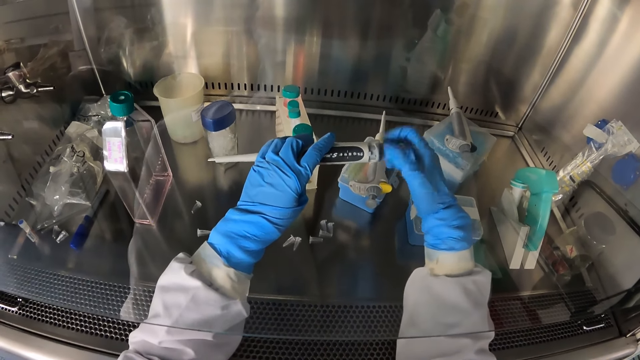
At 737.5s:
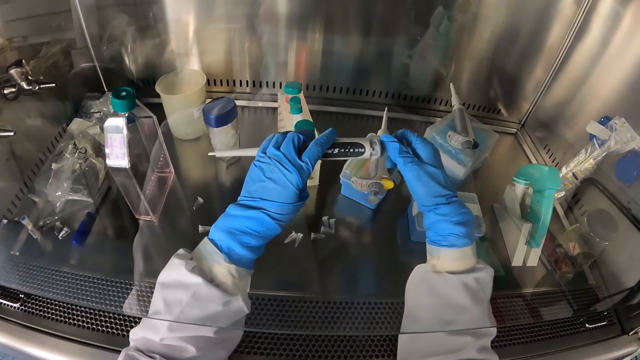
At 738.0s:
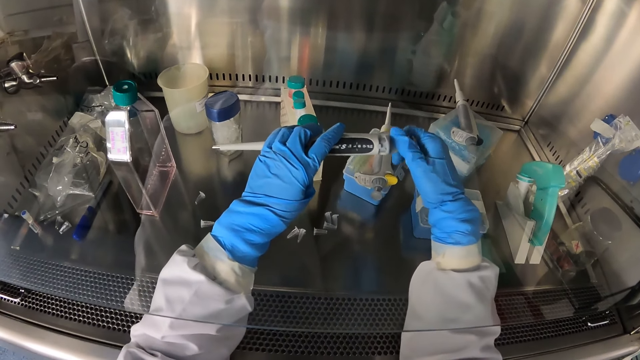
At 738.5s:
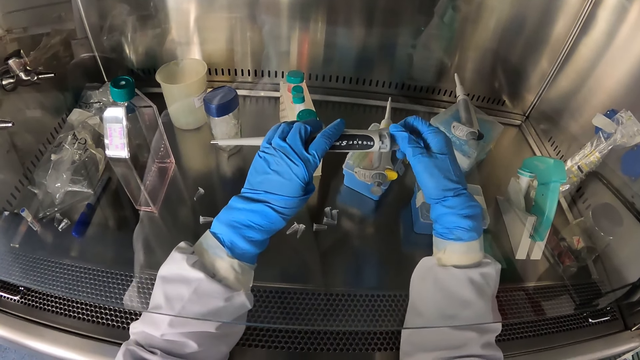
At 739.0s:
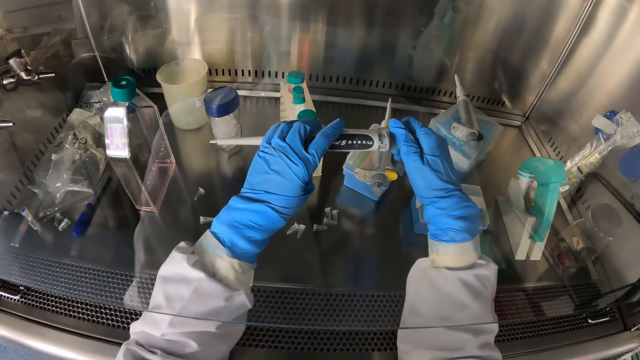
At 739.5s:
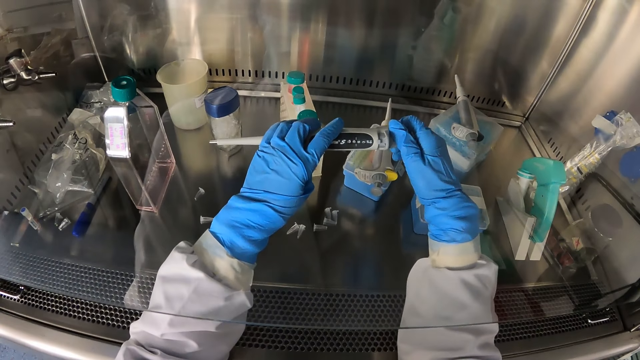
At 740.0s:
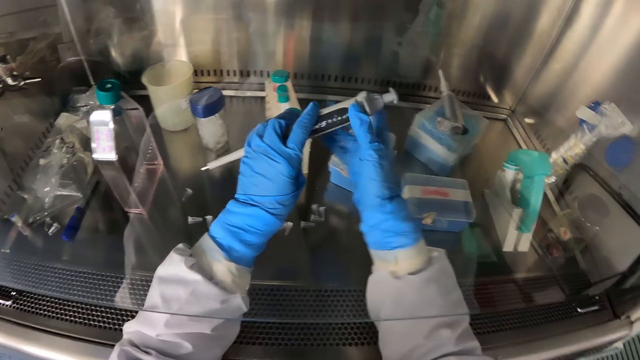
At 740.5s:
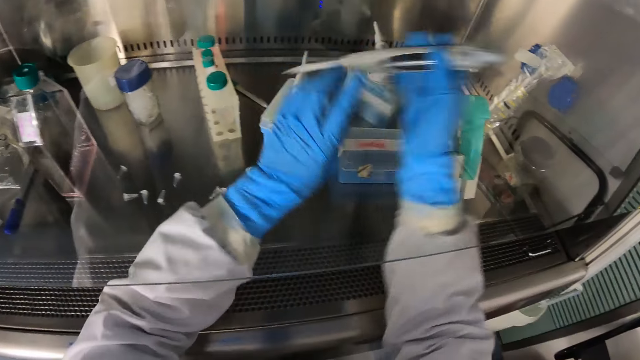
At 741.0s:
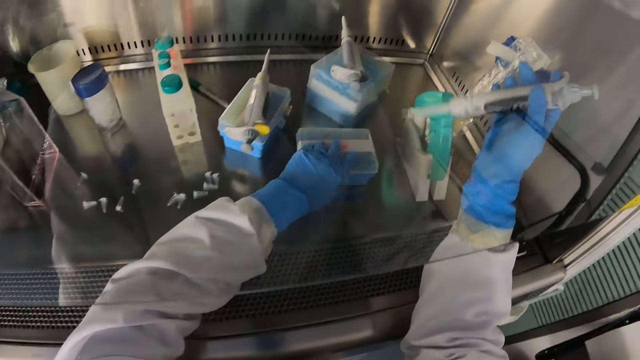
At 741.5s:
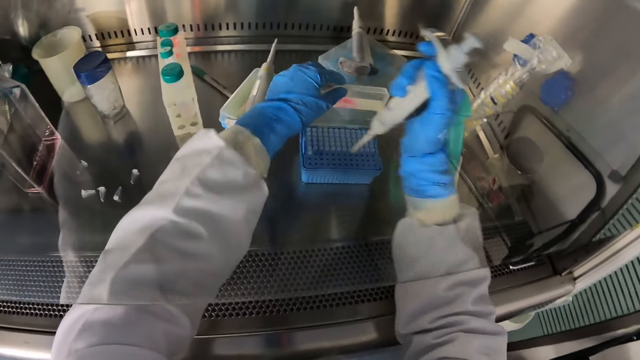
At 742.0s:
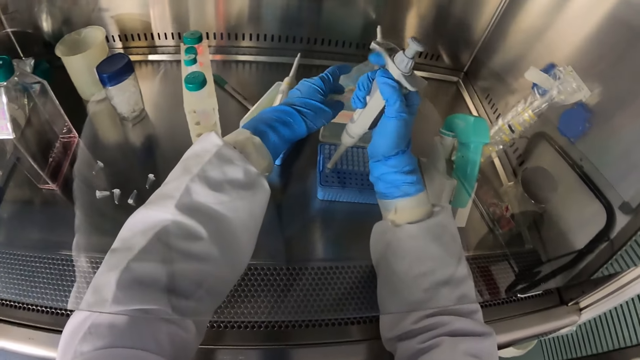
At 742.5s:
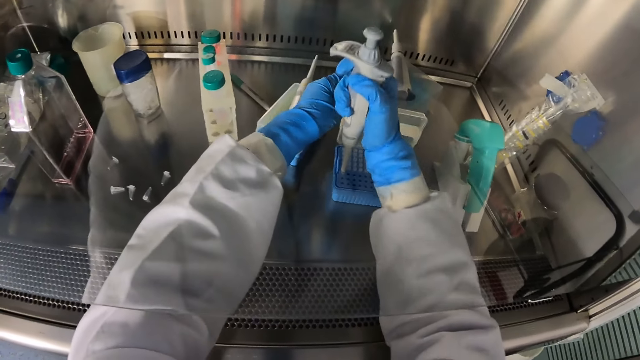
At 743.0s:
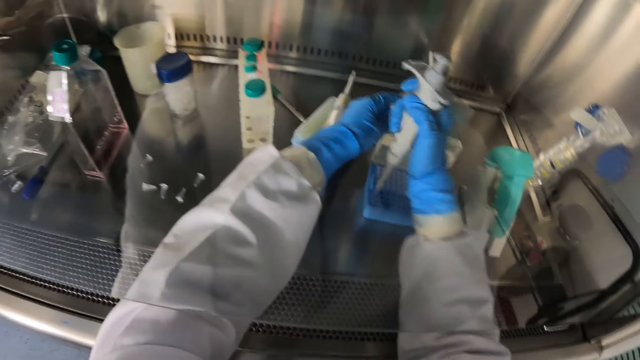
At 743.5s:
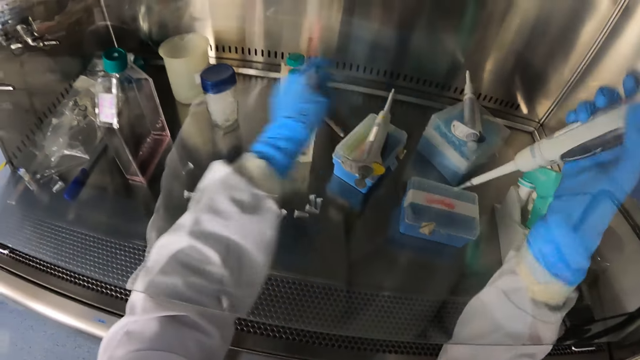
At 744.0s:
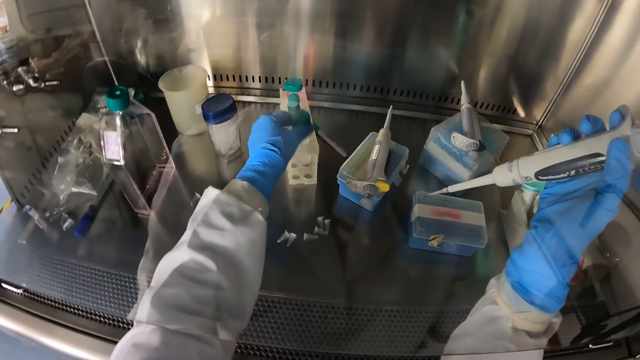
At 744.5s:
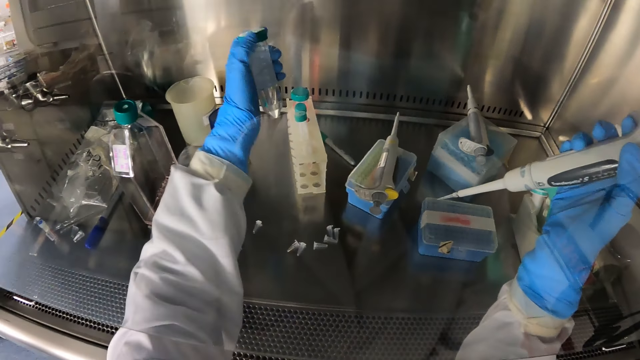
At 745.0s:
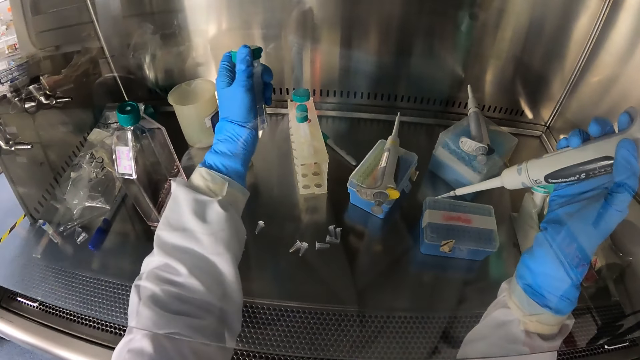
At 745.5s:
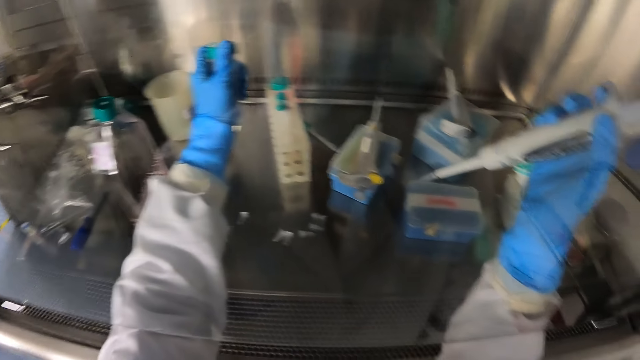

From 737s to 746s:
The camera wearer passes the pipettor in his left hand to his right hand. He opens the case in the testing area with his left hand. He puts something on something. He picks up a disposable tip from the case in the testing area with the pipettor in his right hand. He closes the case in the testing area with his left hand. He picks up the vial from the rack in the testing area with his left hand.

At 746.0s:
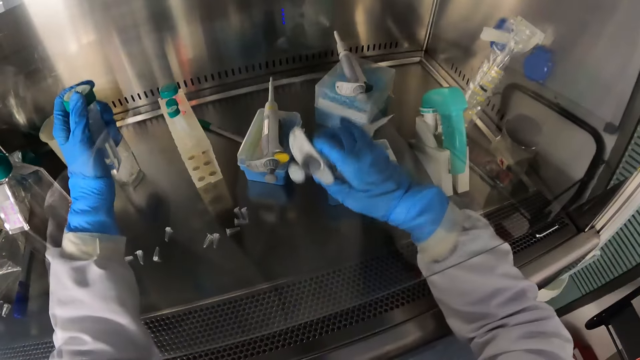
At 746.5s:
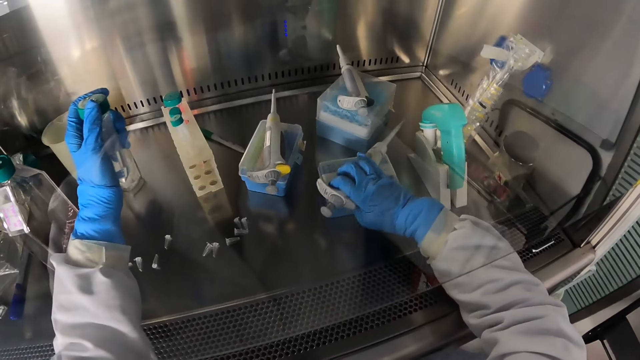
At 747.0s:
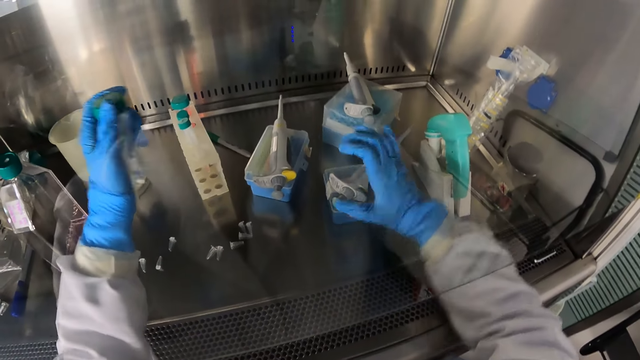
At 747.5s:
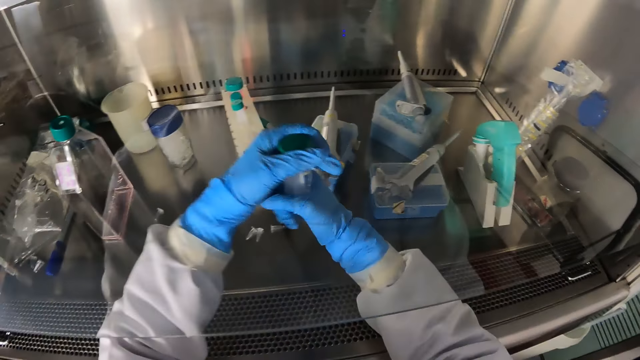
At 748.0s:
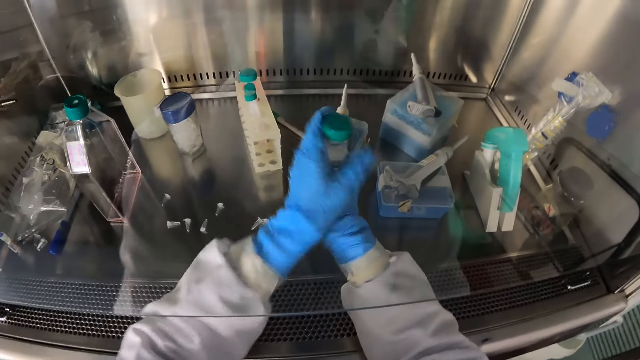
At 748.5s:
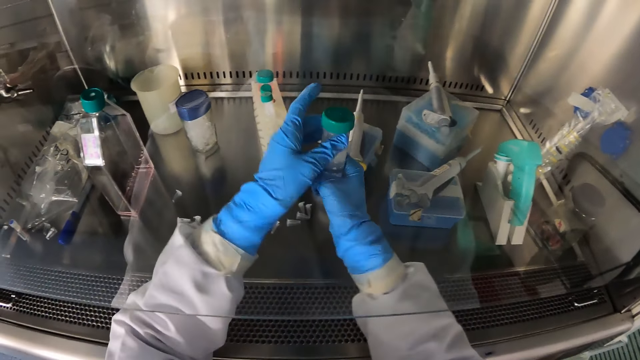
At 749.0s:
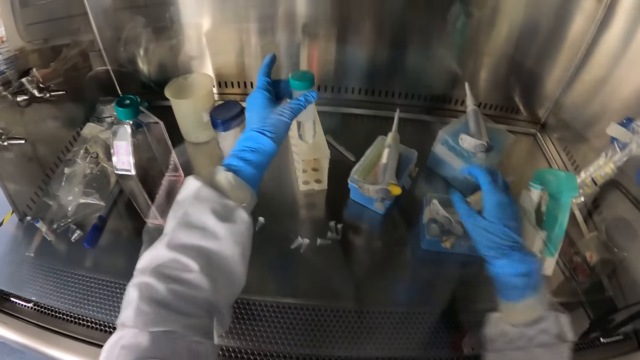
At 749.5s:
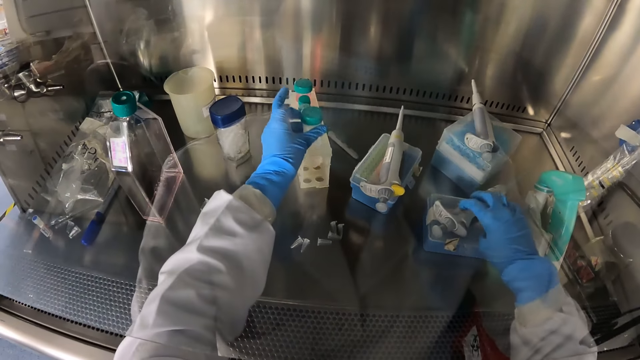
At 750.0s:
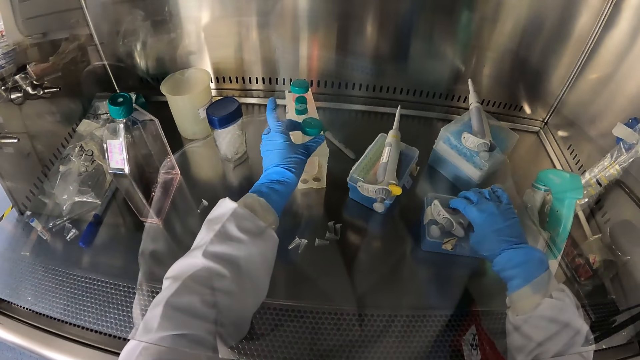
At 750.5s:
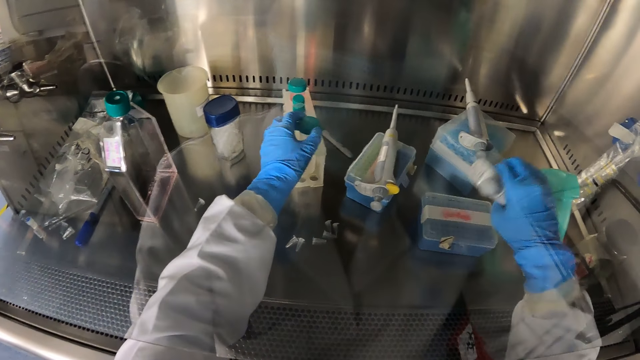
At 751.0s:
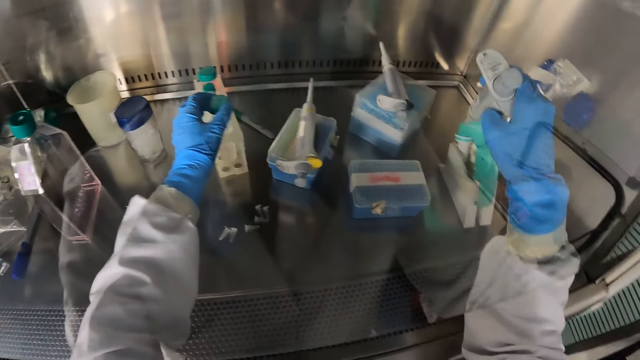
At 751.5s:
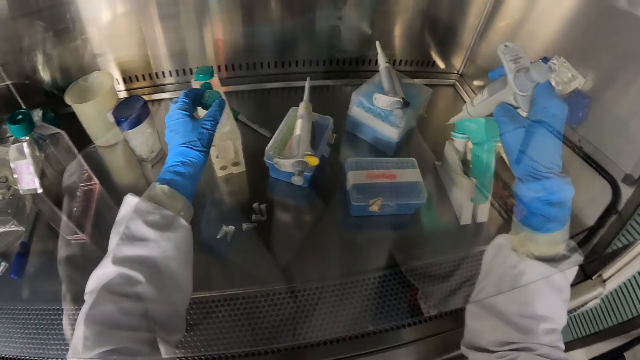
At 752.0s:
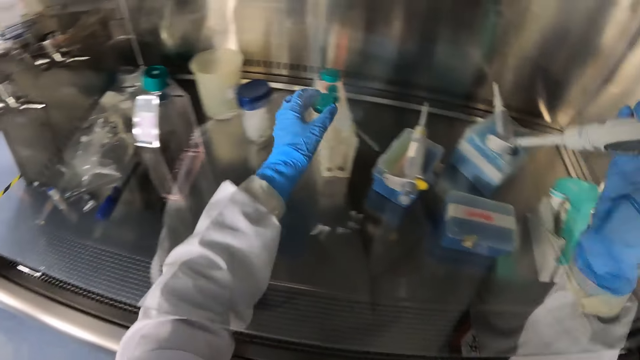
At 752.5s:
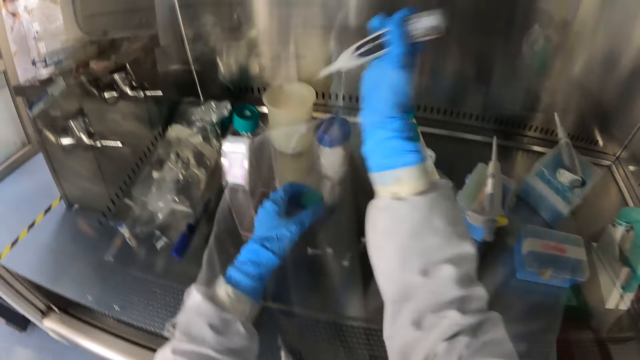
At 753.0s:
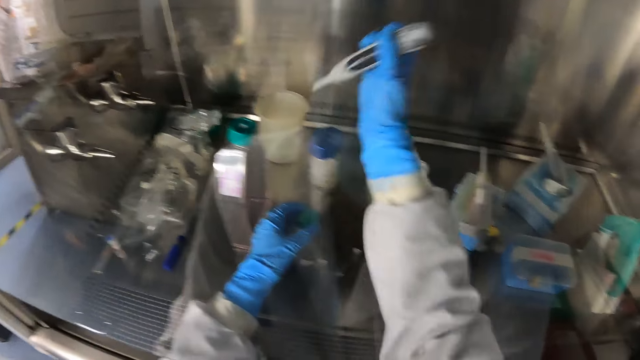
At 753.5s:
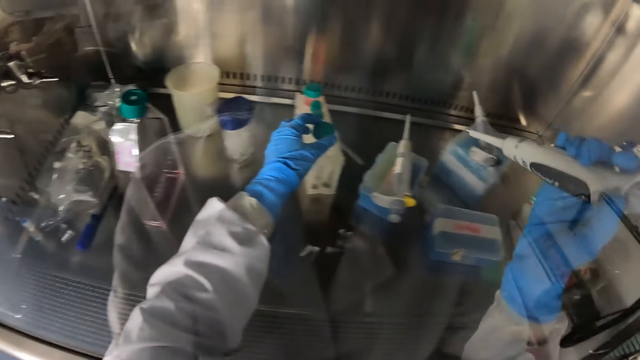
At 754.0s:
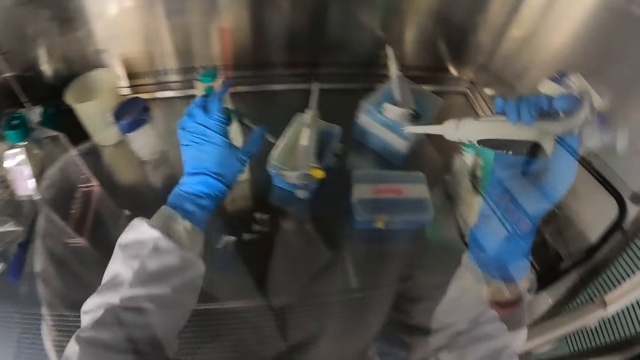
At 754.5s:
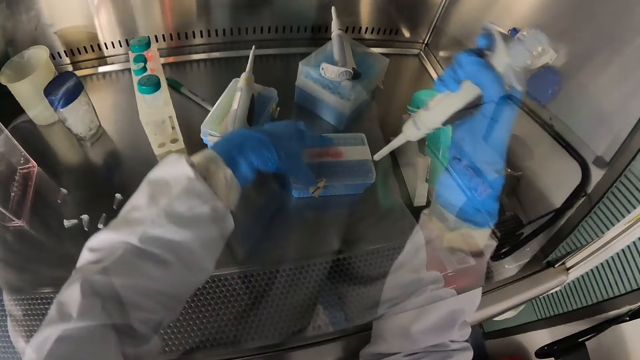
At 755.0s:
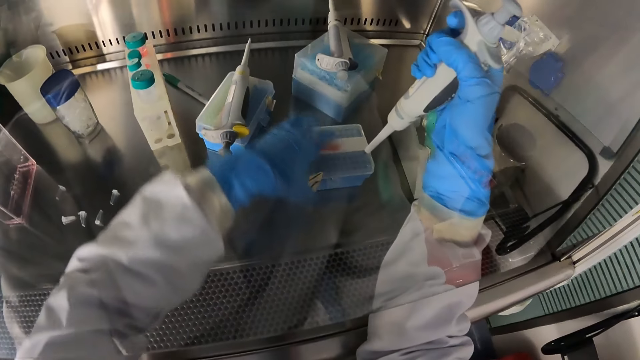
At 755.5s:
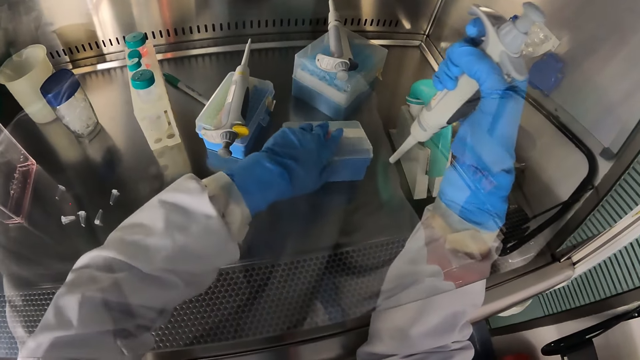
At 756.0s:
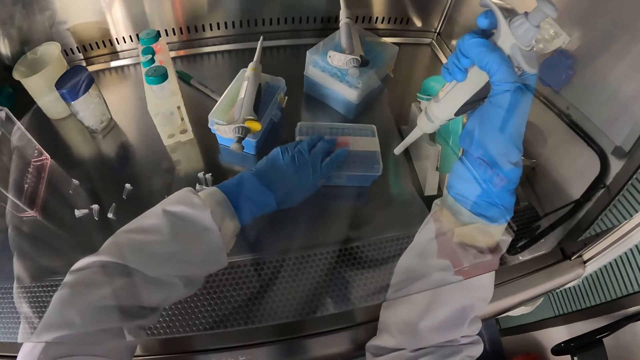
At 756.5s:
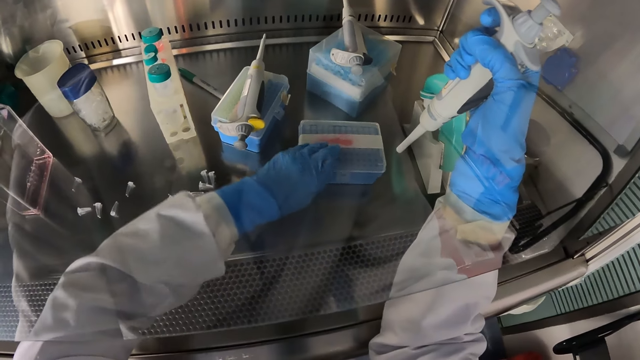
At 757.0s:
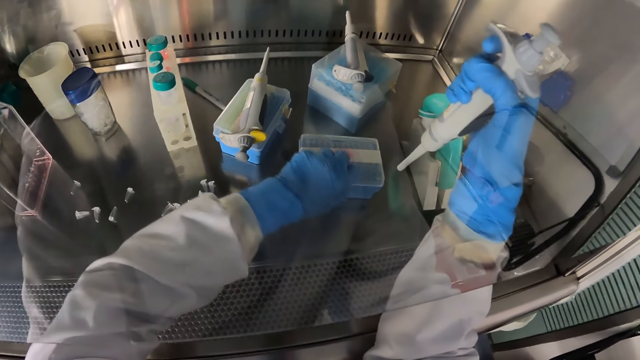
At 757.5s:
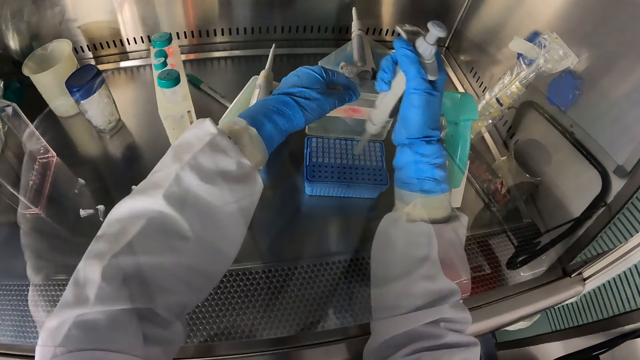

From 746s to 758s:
The camera wearer places the pipettor in his right hand on the case in the testing area. He holds the vial in his left hand with his right hand. He opens the cap of the vial in his right hand with his left hand. He places the vial in the rack in the testing area with his left hand. He picks up the pipettor from the case in the testing area with his right hand. He removes the cap of the vial in the rack with his left hand. He places the cap in his left hand on the vial in the rack. He opens the case in the testing area with his left hand.
